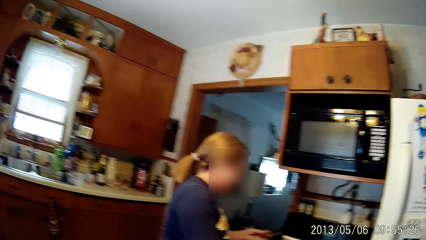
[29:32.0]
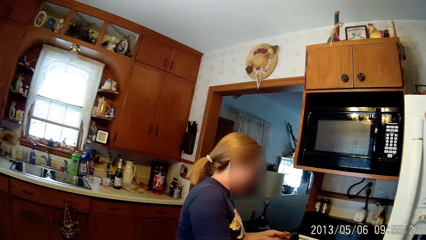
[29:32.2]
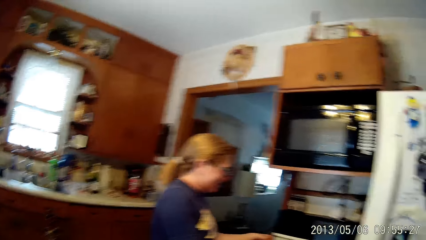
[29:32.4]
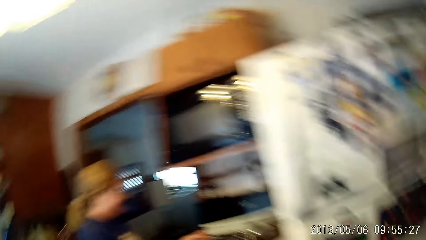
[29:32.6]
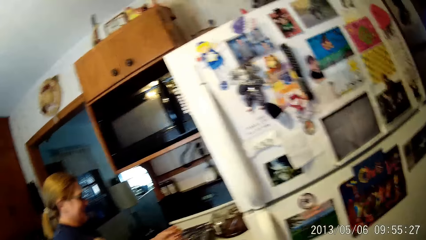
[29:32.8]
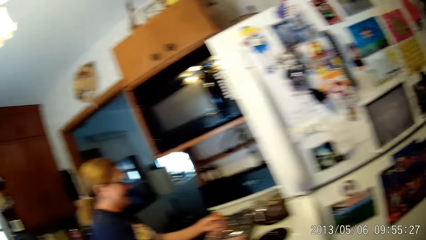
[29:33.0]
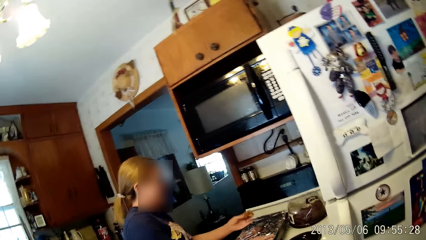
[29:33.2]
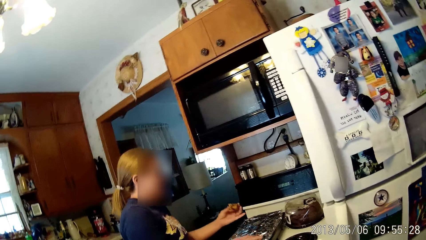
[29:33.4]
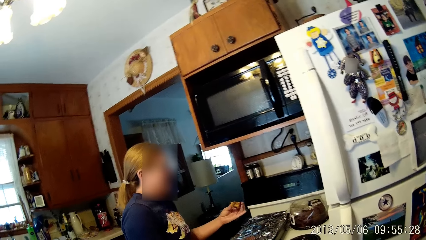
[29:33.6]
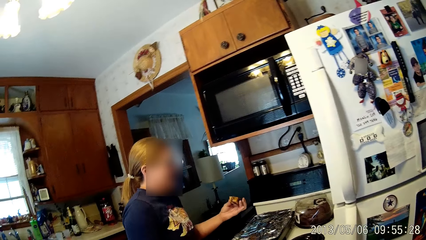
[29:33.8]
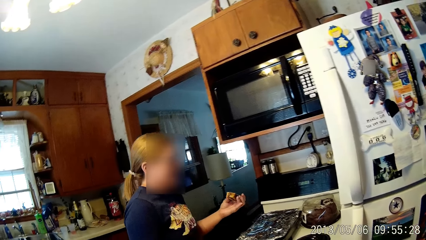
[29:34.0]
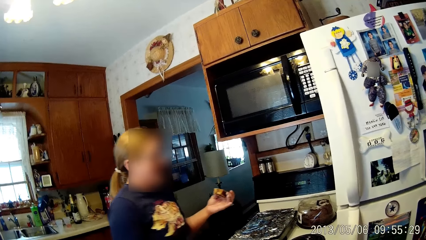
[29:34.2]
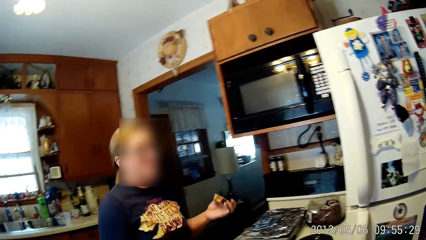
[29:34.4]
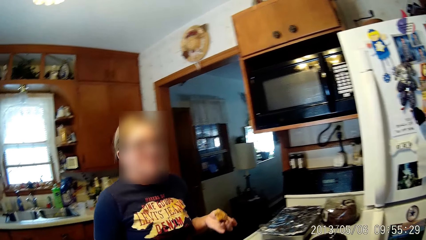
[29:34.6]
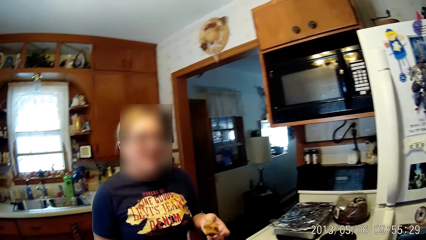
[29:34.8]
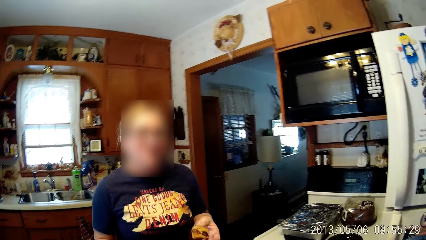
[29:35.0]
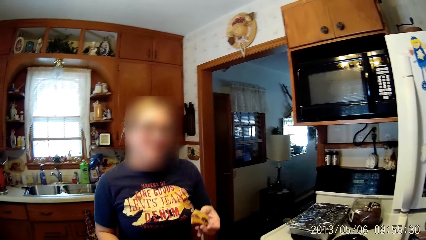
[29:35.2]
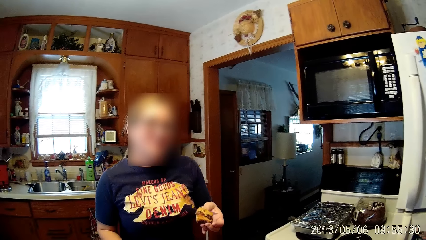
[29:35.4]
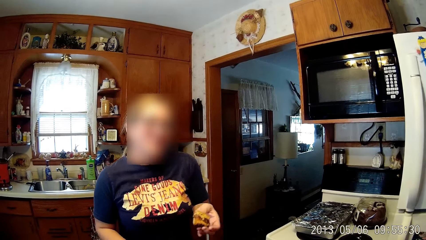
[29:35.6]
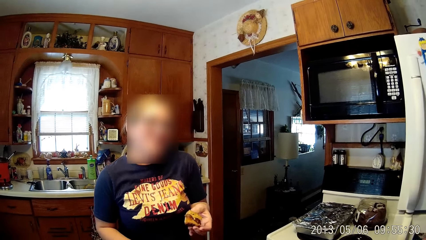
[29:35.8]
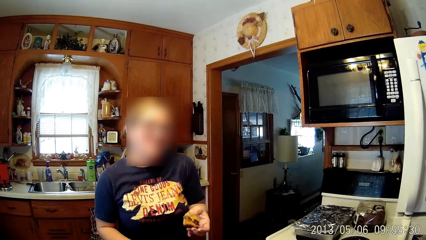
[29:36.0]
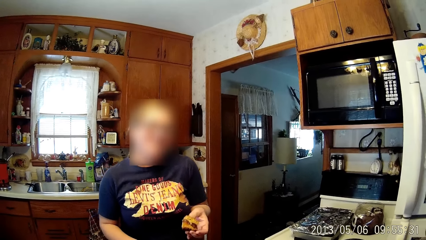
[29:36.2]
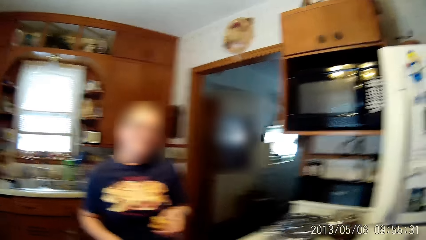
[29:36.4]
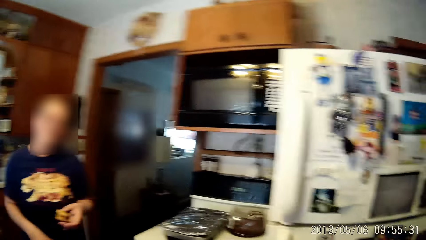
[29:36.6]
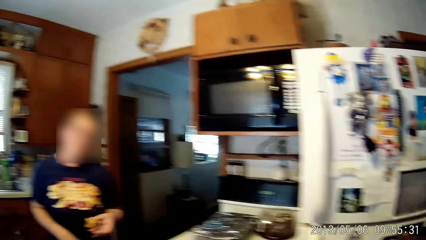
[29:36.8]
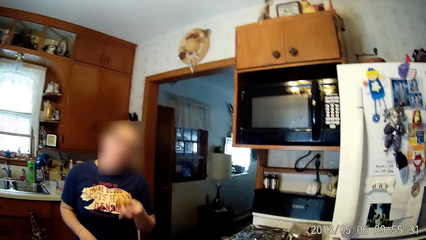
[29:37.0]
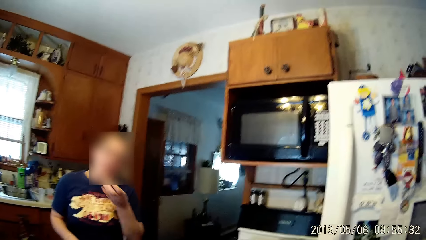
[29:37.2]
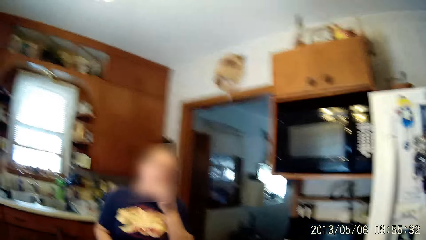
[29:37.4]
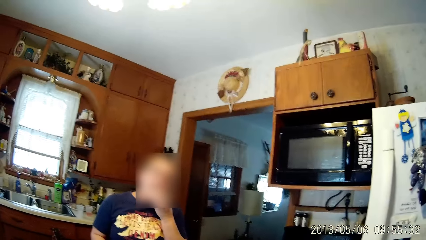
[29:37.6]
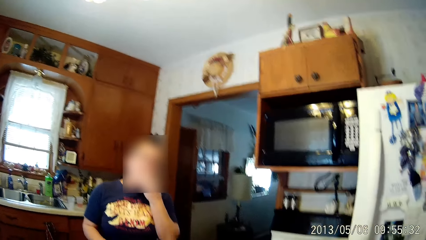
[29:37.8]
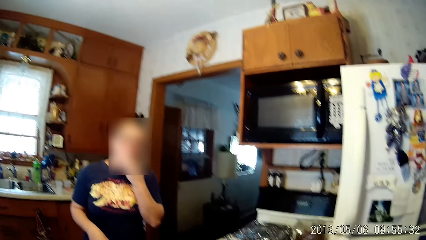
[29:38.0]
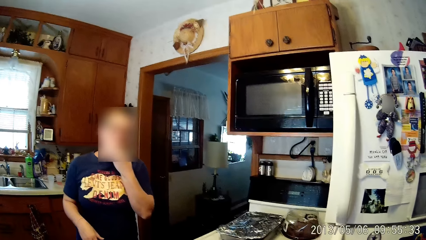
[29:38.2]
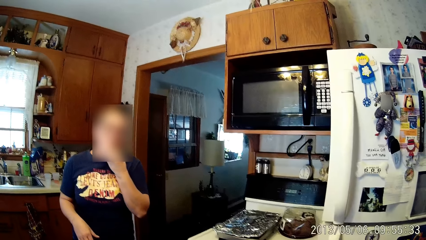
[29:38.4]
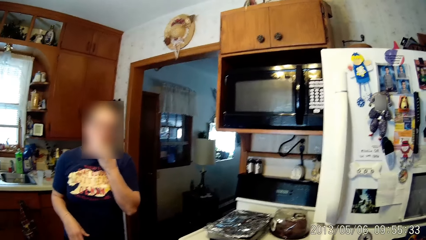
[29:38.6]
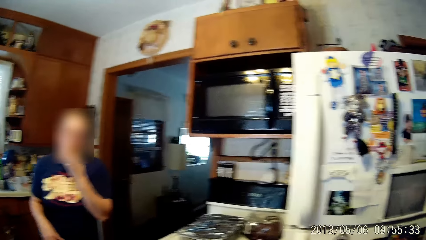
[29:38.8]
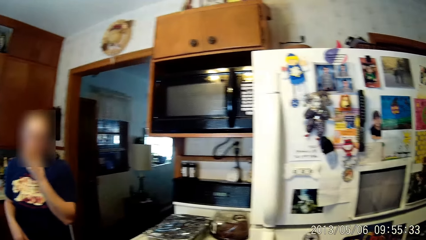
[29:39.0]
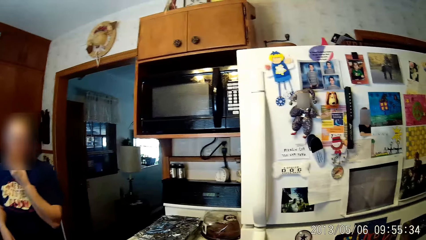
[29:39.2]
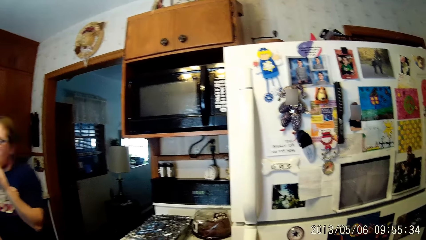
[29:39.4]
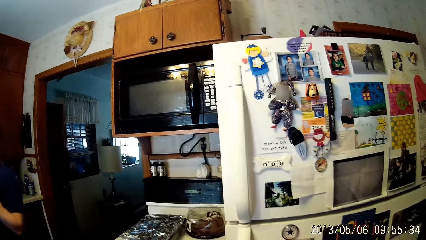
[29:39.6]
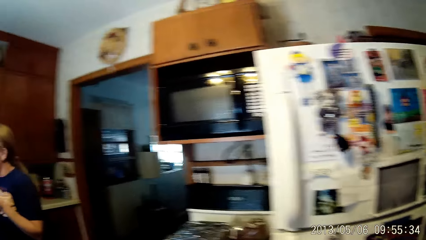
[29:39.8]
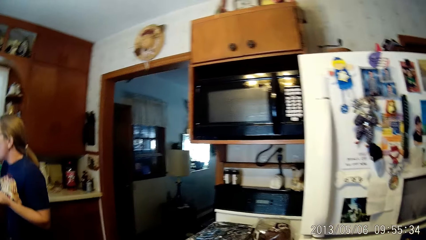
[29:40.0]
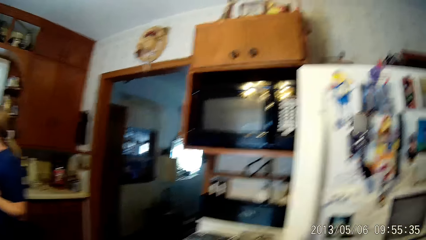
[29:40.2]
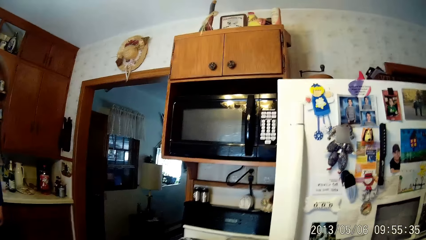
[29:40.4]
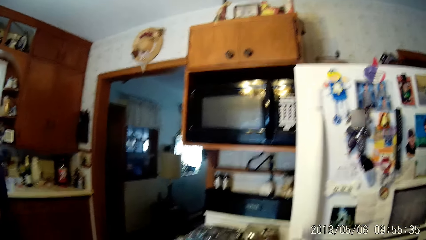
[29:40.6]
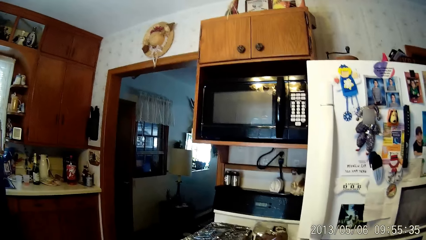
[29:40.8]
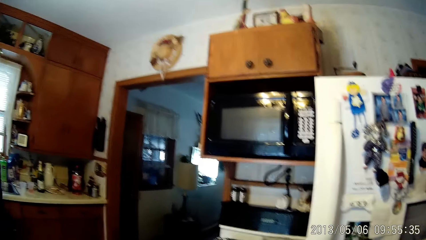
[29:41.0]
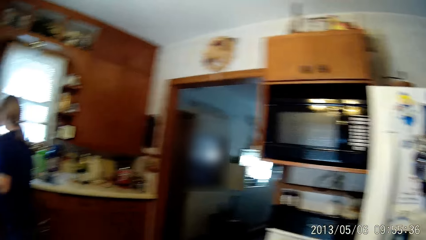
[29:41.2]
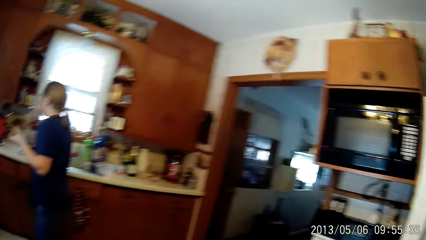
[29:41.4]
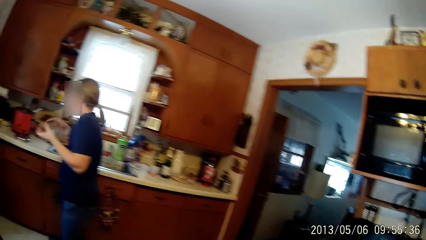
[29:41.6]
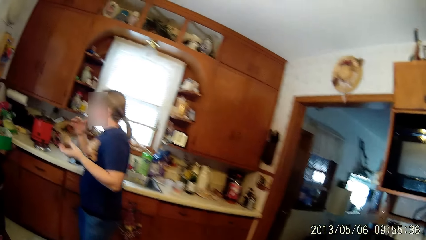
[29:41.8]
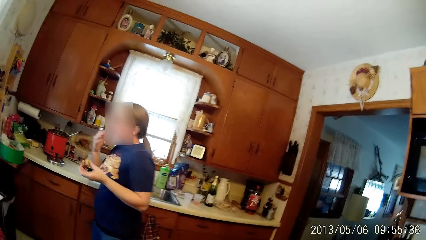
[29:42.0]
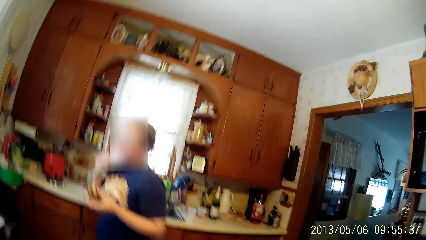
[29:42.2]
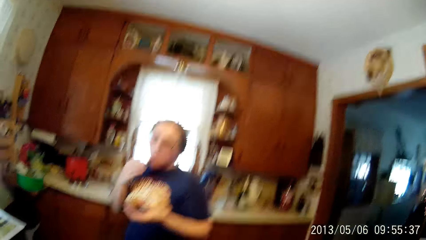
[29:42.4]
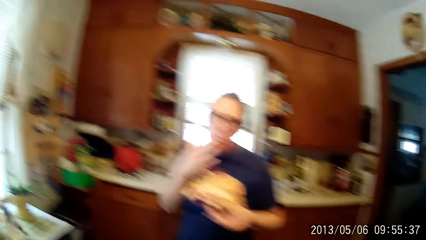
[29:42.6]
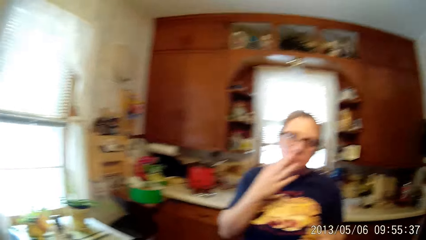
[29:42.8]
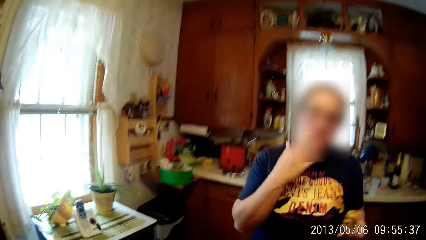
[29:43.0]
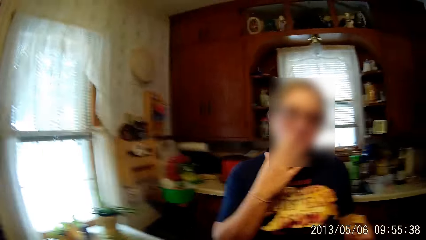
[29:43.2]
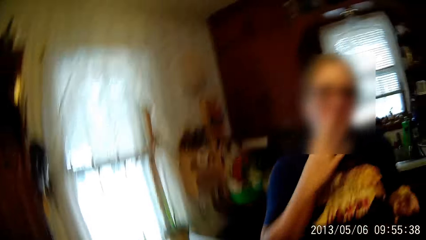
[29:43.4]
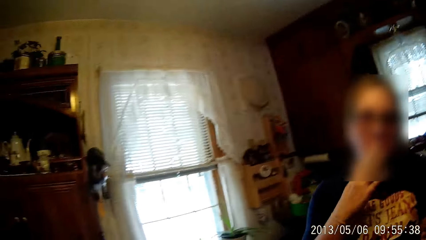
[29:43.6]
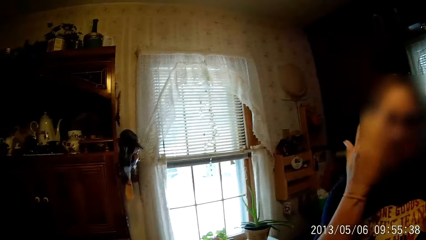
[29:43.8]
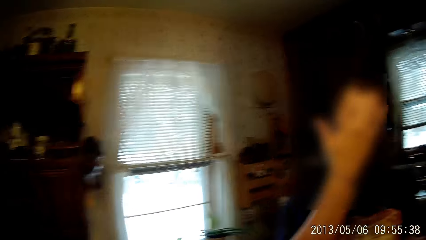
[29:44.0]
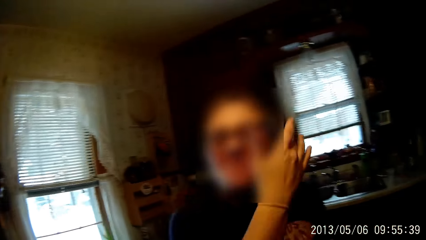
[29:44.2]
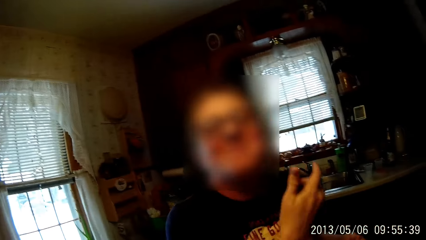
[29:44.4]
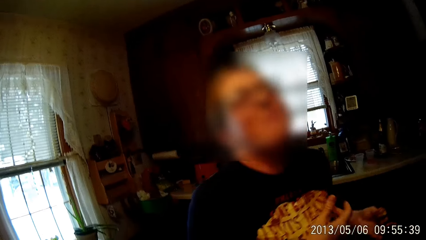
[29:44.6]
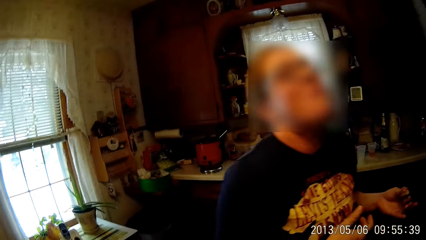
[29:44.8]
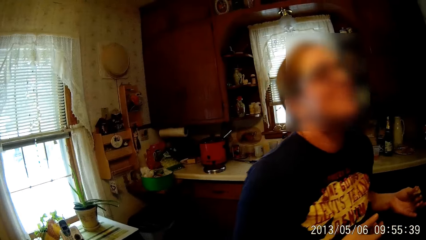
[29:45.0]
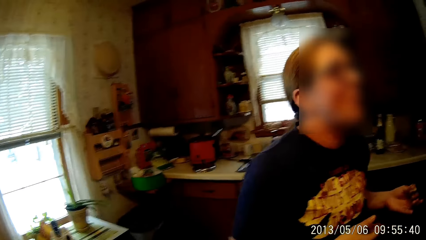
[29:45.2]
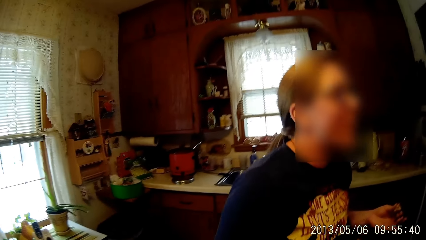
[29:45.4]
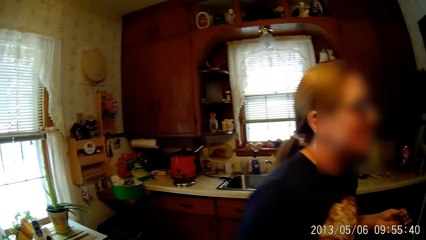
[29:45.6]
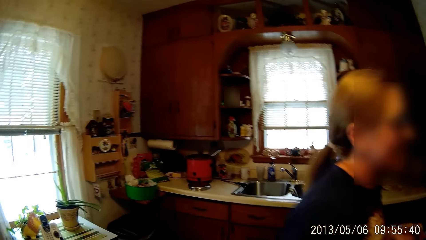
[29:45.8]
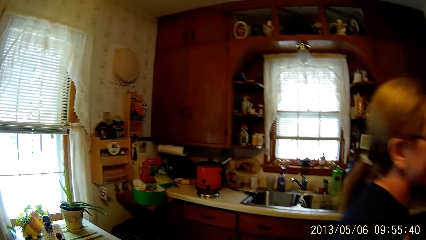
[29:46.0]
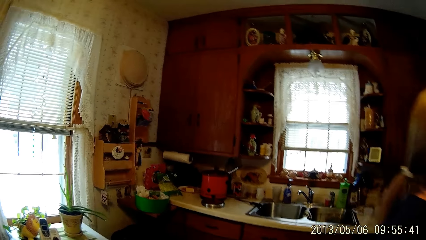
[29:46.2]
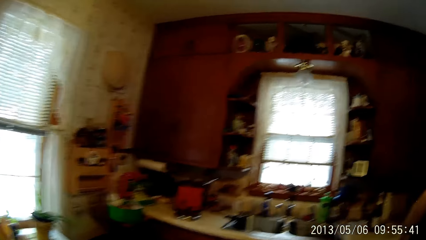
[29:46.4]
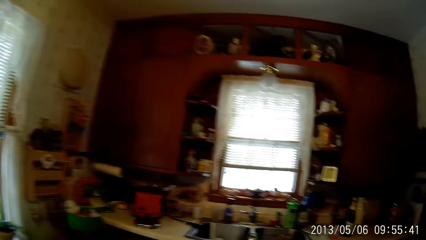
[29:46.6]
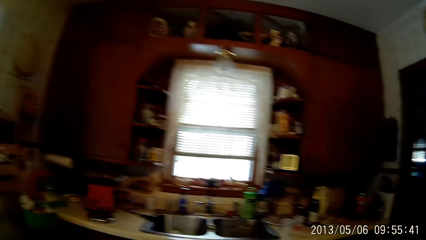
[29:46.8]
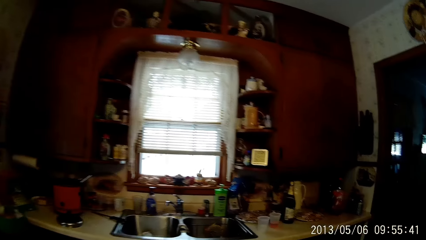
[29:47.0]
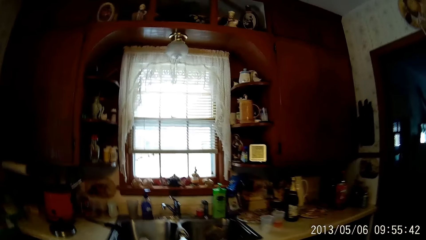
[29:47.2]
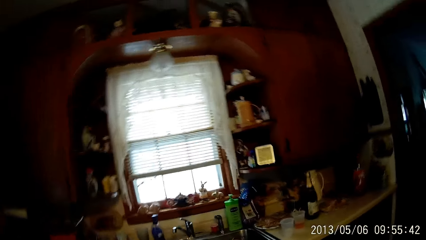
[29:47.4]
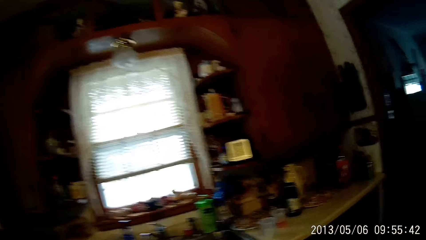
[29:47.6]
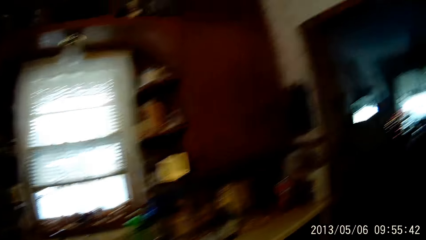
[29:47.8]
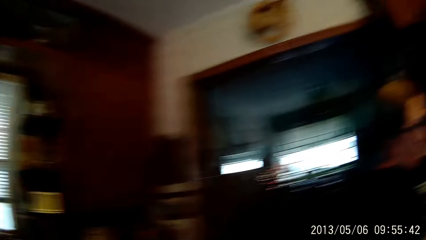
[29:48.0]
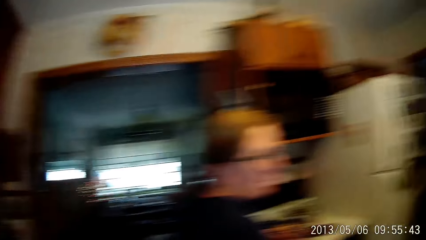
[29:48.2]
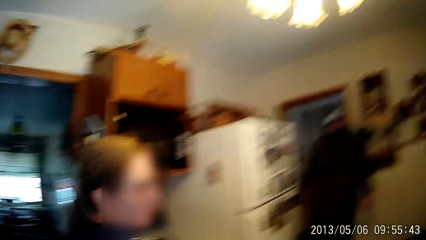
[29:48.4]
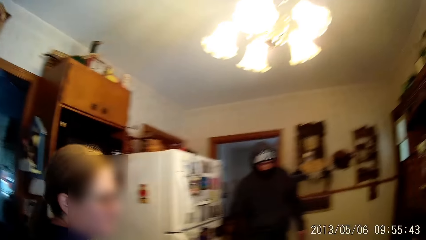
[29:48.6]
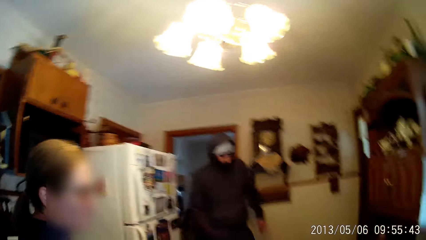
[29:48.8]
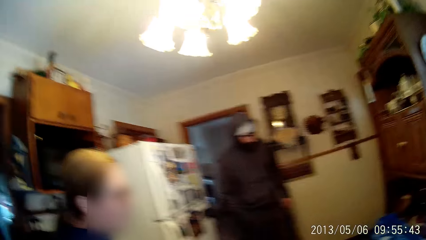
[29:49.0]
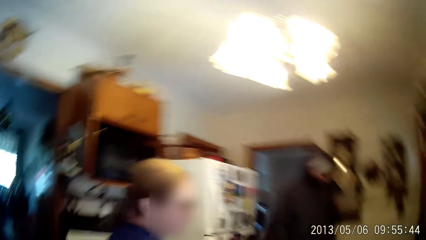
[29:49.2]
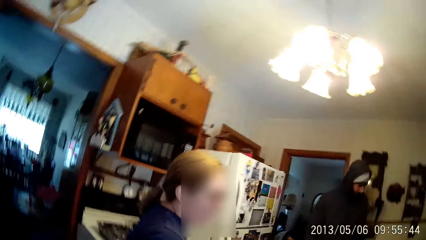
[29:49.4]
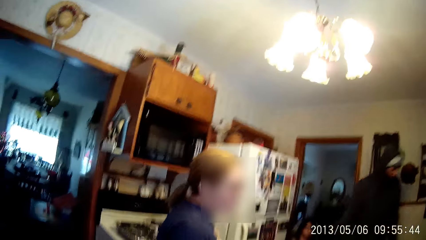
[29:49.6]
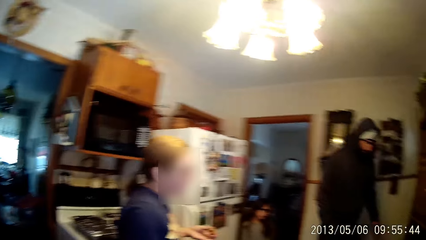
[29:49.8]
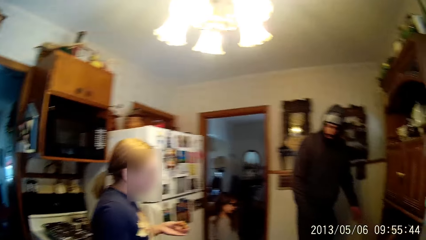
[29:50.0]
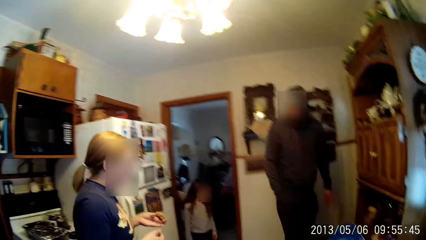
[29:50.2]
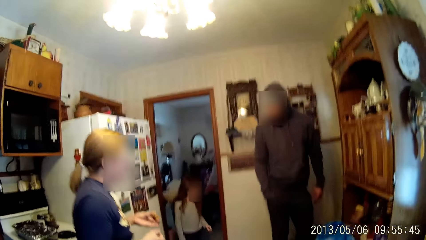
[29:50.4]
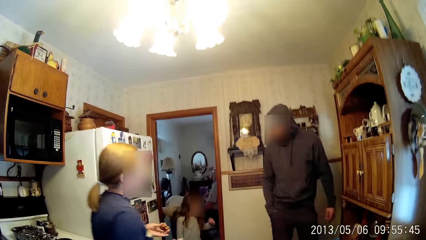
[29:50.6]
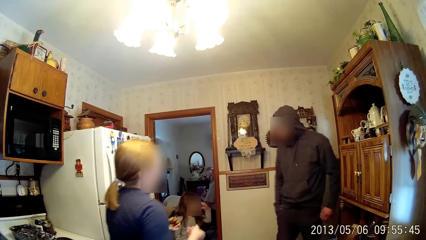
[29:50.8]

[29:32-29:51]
A woman closes the cake pan with the foil paper in her right hand. The woman lowers the foil. The camera wearer looks around. The woman lifts the cake, moves back, and eats the cake with her left hand. The camera wearer moves around. The woman licks her right fingers. The woman moves the cake away from the mouth. The woman touches her face with her right hand. The woman moves her hair aside and walks away. The camera wearer moves around. A man enters the kitchen. The man walks around.
